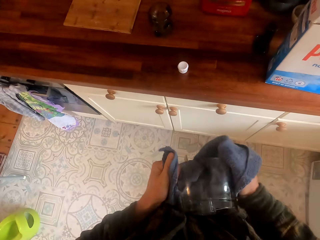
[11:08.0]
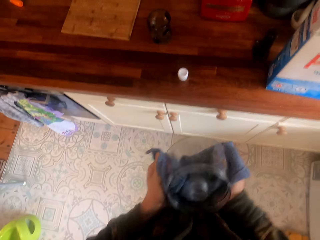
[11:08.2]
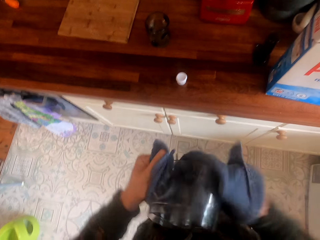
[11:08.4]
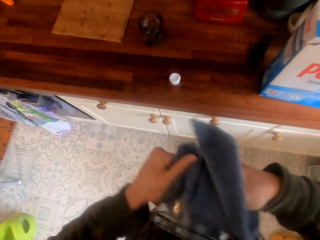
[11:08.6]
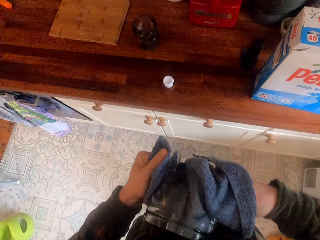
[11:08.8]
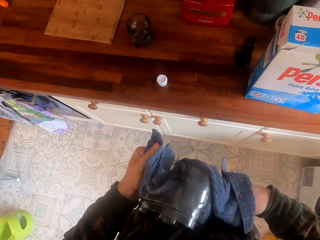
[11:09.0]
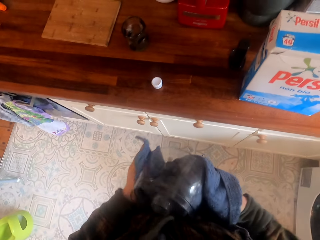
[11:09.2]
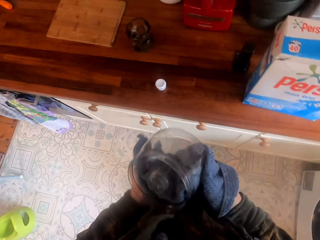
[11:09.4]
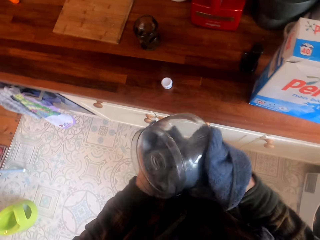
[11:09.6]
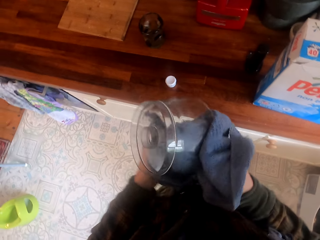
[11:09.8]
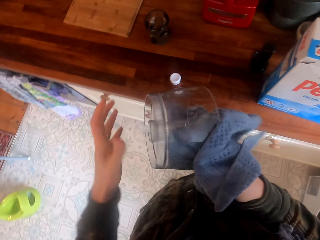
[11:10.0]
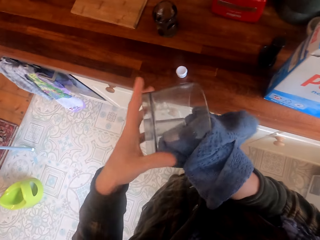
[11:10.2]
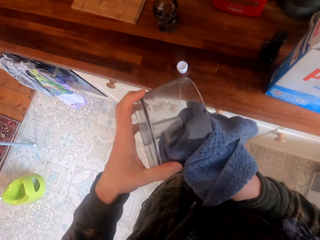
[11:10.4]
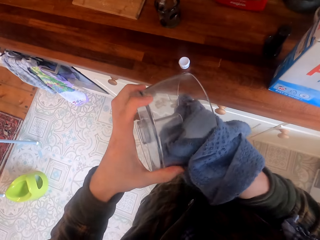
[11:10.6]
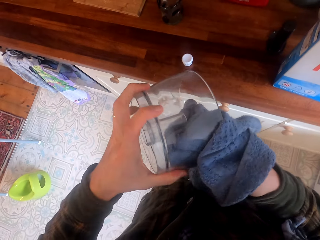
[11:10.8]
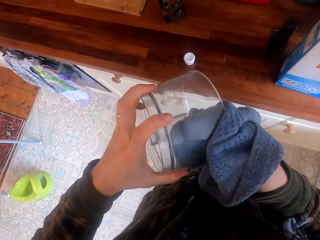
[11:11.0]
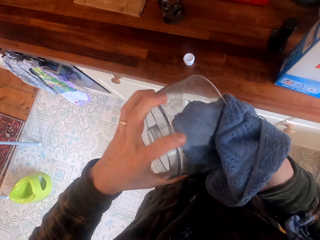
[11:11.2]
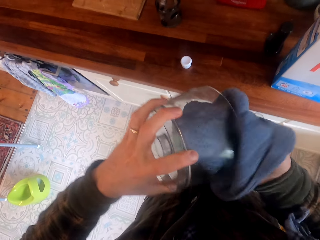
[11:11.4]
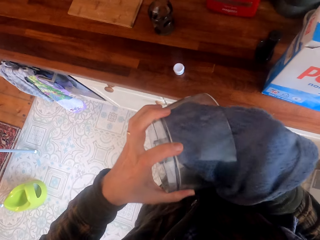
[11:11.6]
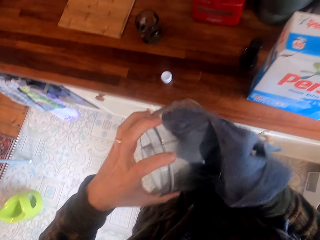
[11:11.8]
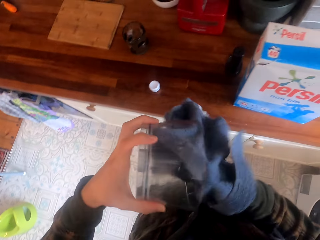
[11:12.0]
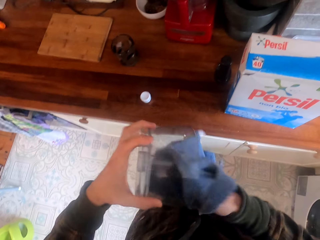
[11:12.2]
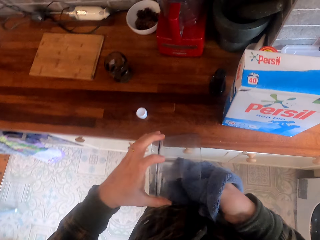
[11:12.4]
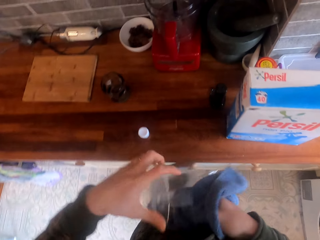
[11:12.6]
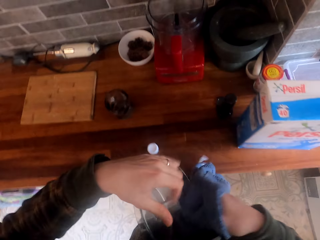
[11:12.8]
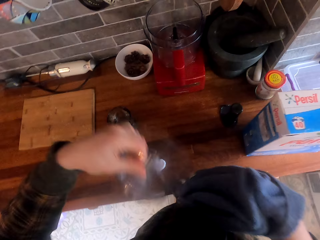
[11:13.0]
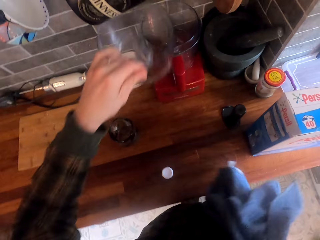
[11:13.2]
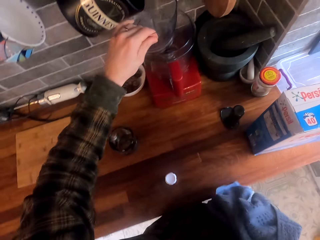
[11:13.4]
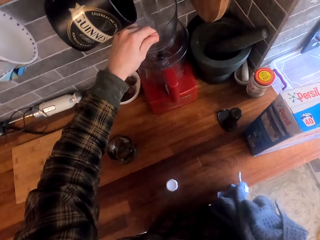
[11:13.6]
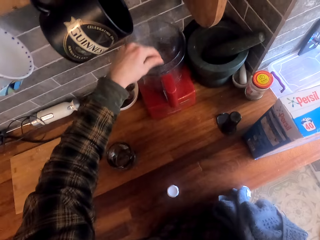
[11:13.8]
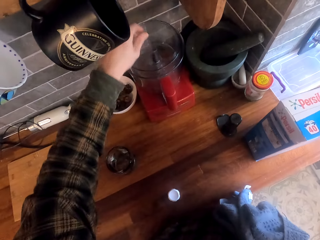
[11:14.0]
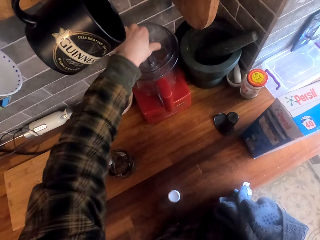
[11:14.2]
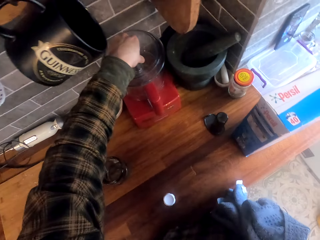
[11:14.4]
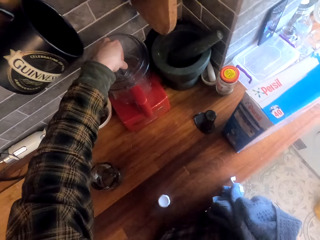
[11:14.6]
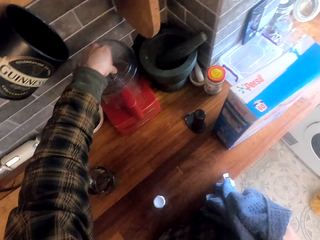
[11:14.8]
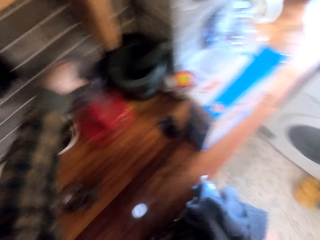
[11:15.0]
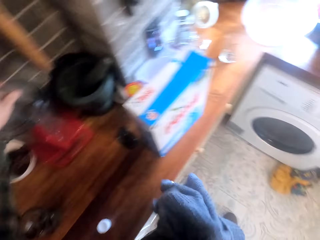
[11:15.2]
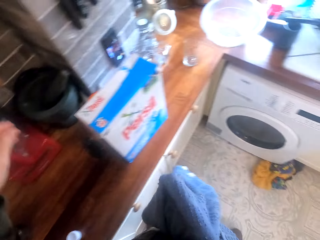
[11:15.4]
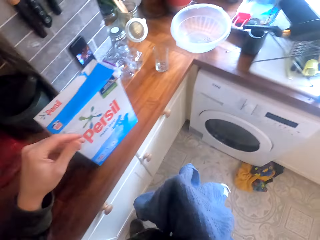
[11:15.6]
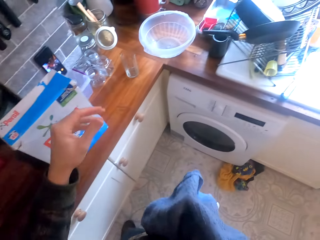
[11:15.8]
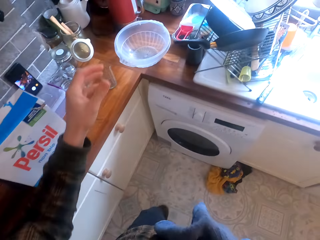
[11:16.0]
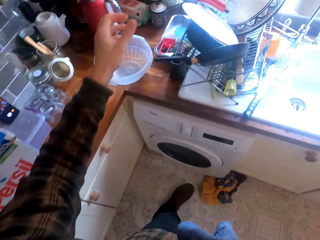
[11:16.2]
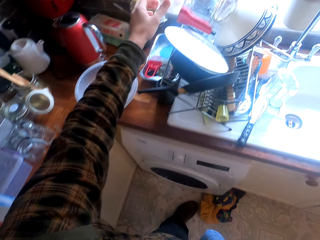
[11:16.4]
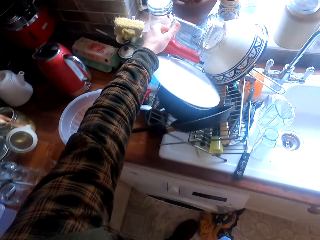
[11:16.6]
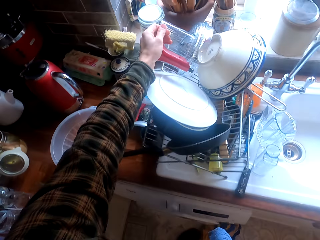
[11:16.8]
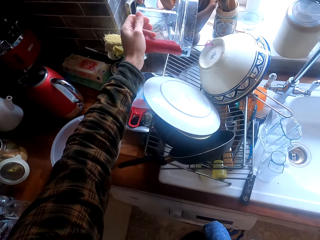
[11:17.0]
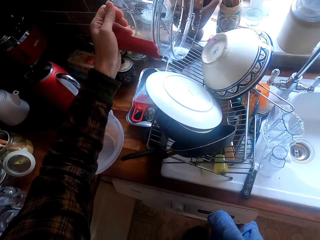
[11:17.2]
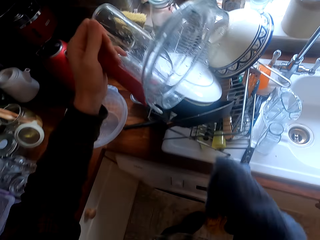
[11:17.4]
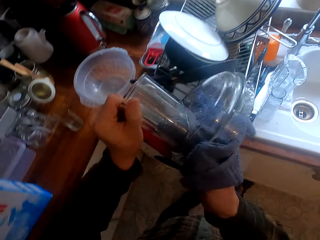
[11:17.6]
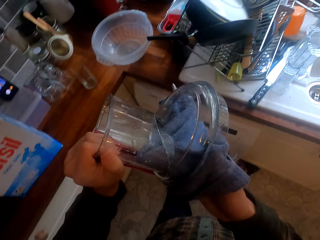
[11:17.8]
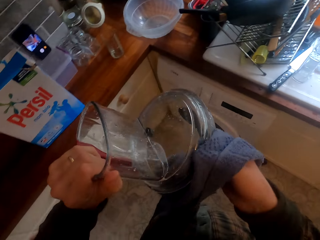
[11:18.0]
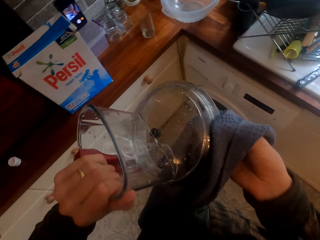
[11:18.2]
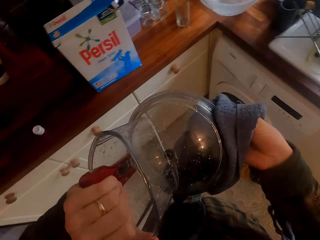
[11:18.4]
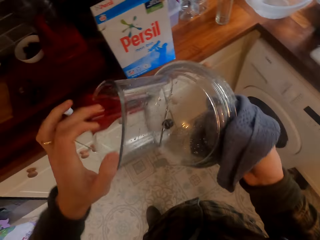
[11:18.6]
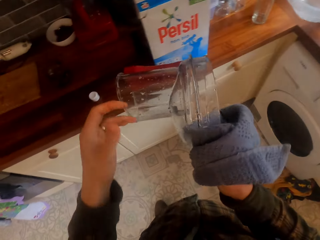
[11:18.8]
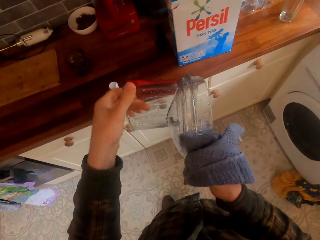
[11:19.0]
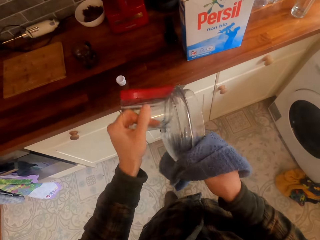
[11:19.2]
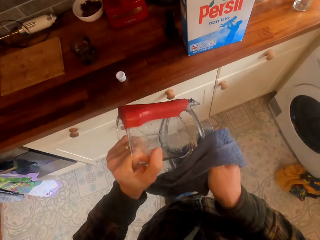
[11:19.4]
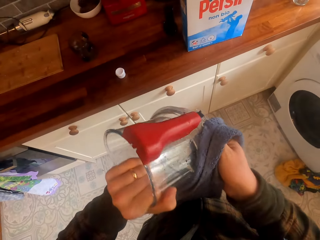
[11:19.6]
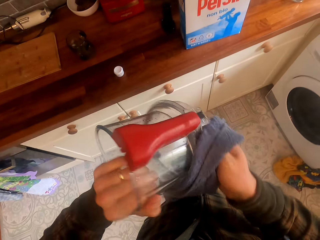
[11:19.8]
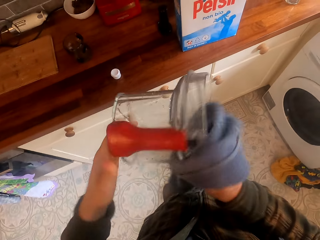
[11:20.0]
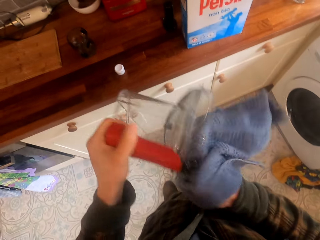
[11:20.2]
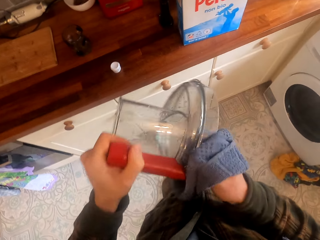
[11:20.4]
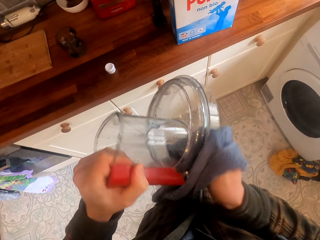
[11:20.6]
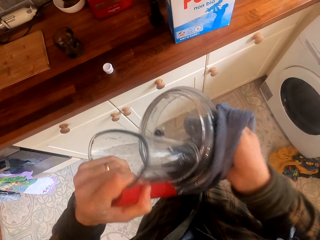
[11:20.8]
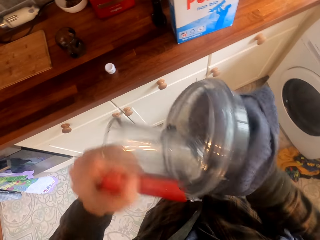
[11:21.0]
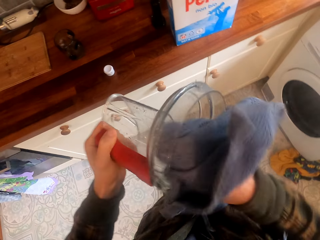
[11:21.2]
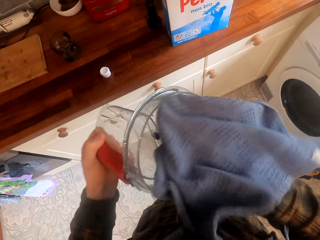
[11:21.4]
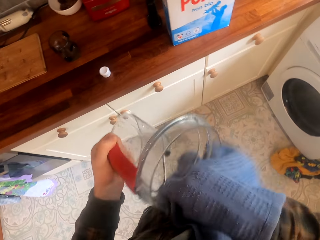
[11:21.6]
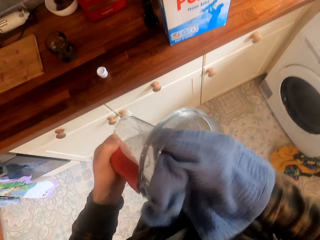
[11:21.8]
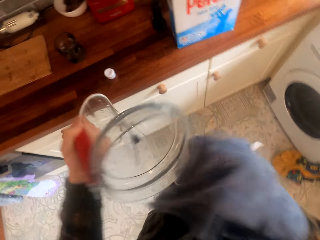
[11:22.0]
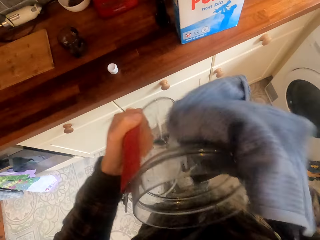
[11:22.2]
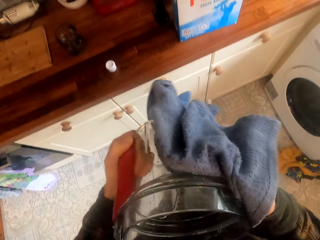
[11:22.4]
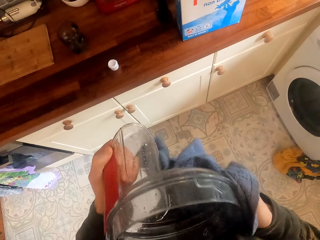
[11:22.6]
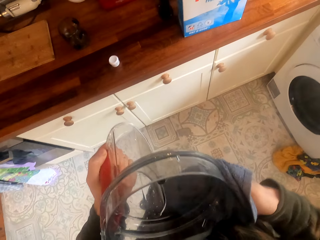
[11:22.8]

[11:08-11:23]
The camera wearer puts the utensil on the other utensil. They fix the utensil well. They turn around. They take another utensil. They wipe the utensil.

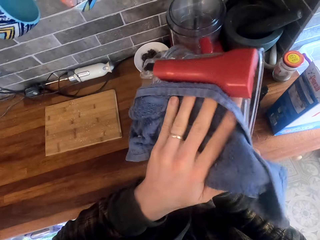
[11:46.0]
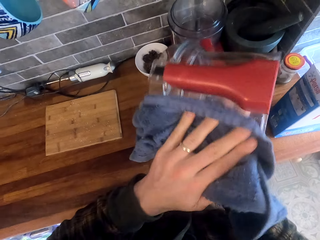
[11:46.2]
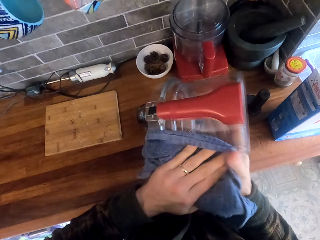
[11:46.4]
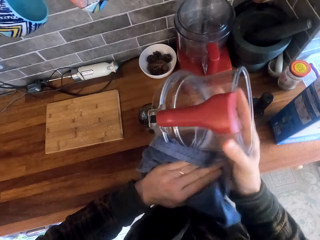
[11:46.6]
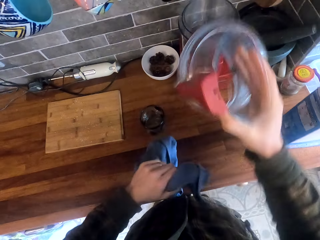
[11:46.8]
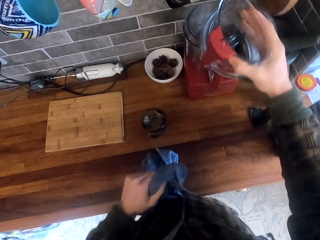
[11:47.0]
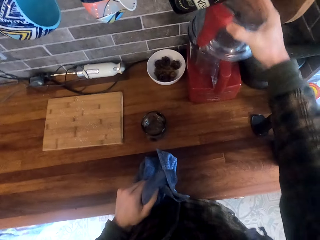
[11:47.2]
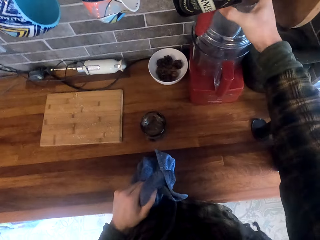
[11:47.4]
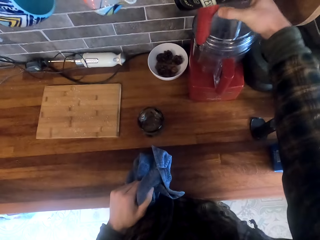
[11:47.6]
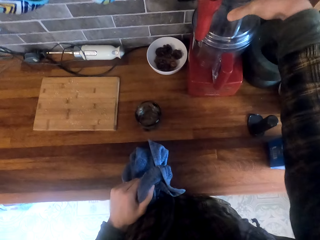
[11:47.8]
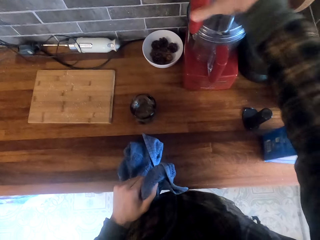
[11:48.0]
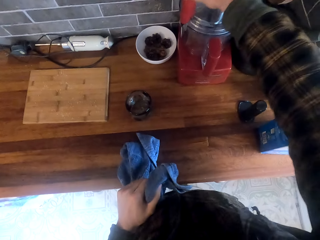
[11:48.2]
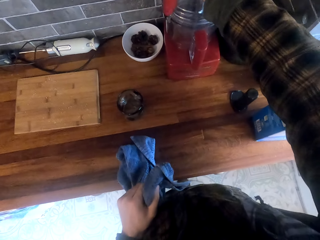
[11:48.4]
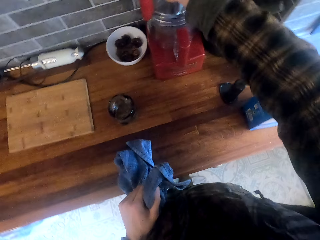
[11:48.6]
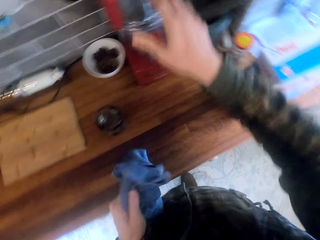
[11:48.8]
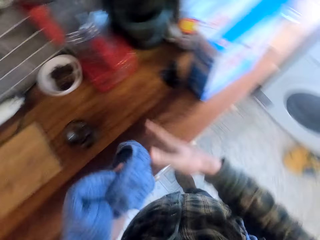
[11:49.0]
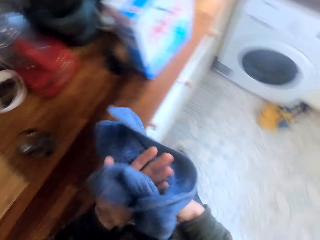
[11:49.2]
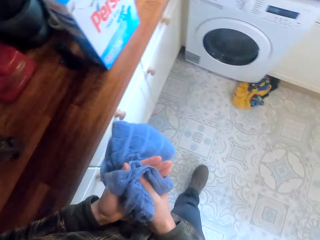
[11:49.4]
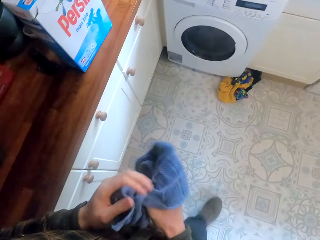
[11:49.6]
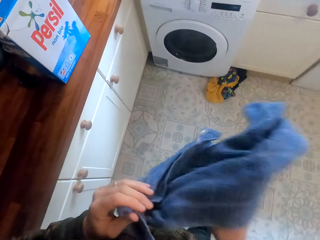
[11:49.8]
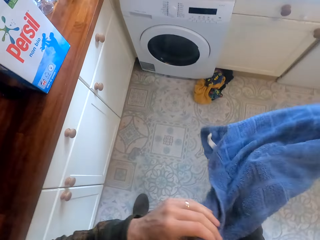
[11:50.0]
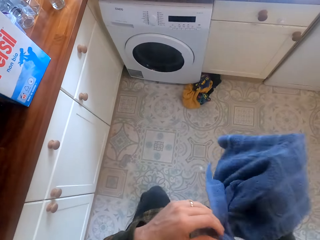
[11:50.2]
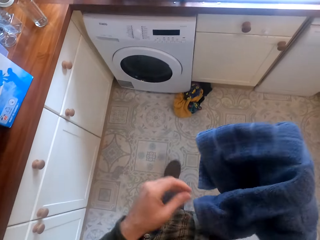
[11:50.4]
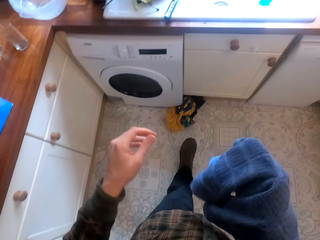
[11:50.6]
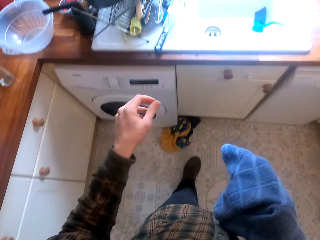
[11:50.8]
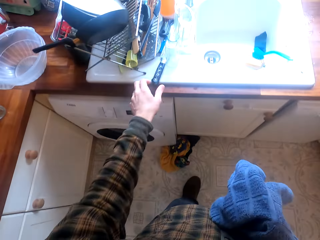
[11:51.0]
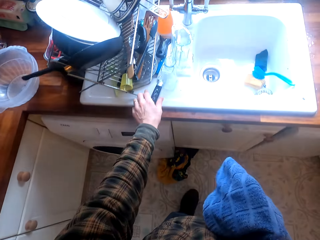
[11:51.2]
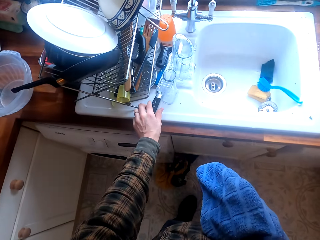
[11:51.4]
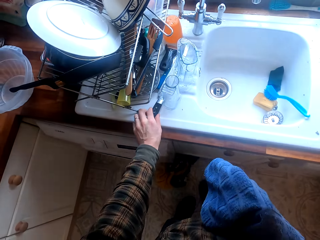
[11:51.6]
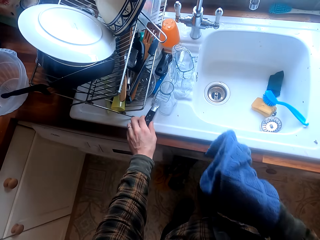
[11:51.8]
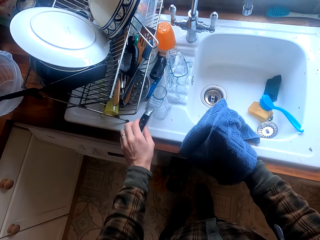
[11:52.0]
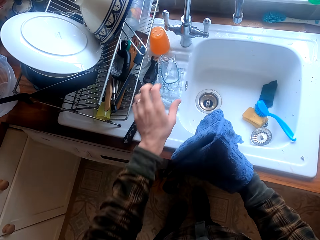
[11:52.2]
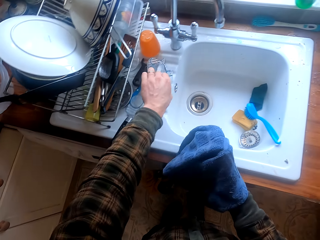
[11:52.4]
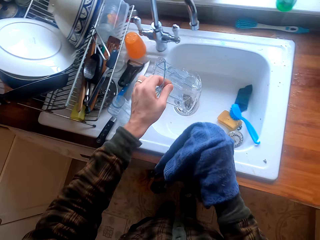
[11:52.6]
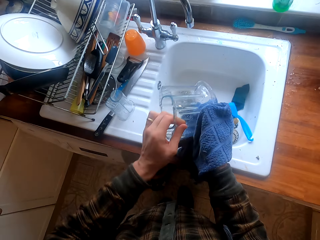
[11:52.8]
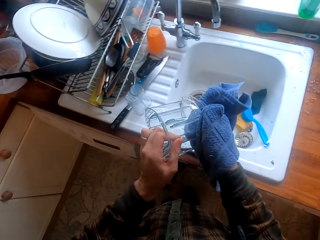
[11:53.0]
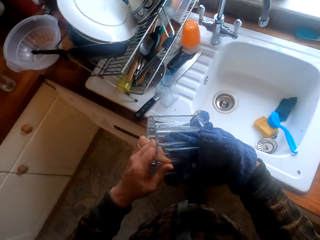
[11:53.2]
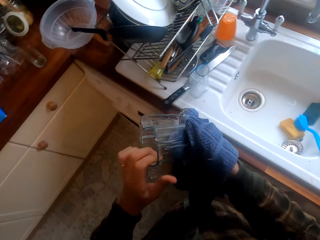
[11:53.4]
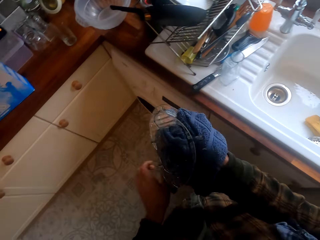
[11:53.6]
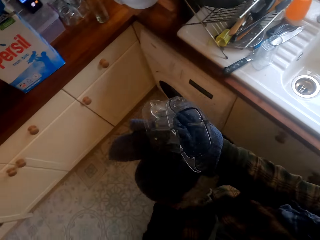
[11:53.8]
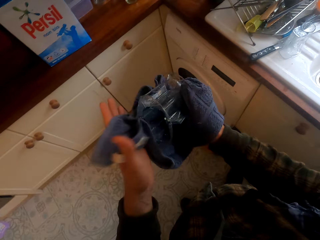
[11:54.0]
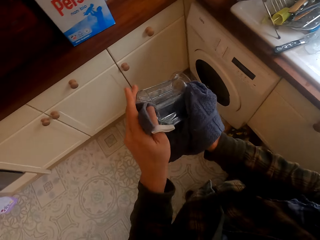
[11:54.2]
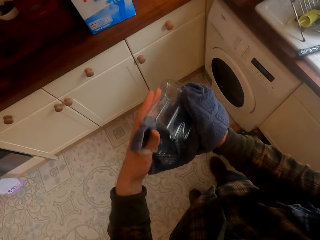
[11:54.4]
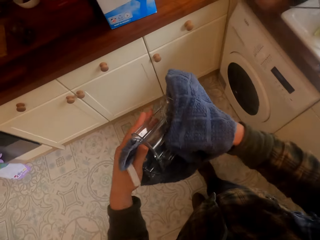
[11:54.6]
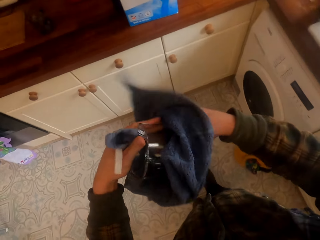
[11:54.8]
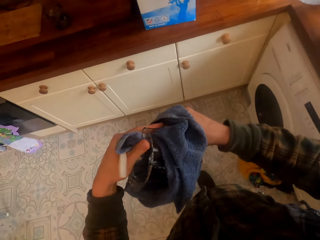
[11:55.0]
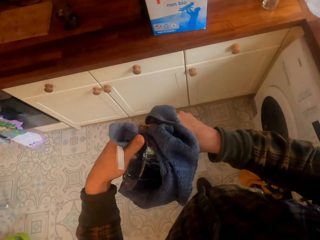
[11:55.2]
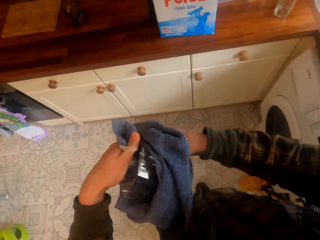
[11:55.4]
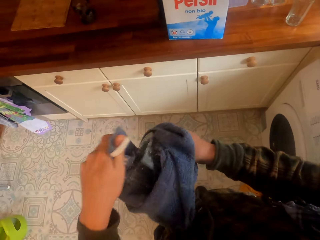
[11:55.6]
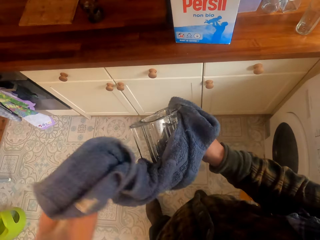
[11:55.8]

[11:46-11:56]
The camera wearer puts the utensil on other parts of the utensil. They turn around. They wipe the hands. They stretch the kitchen towel. They touch a knife. They take a glass spoon holder. They wipe the glass spoon holder. They turn around. They wipe the glass spoon holder.
